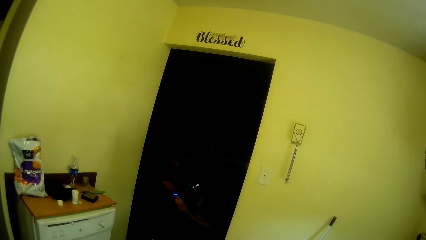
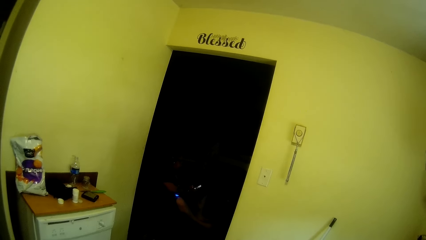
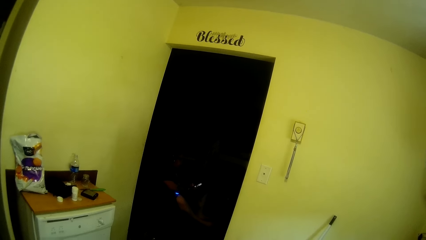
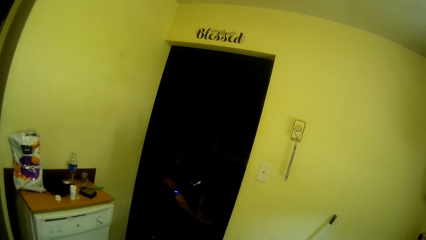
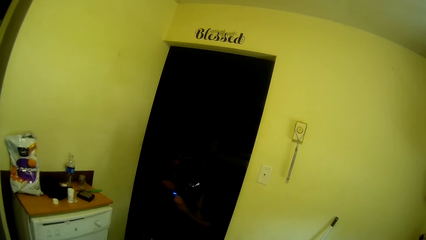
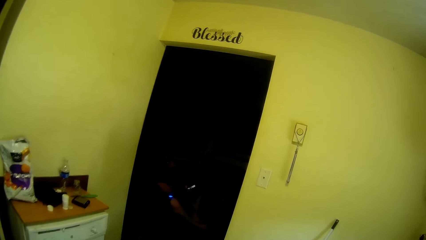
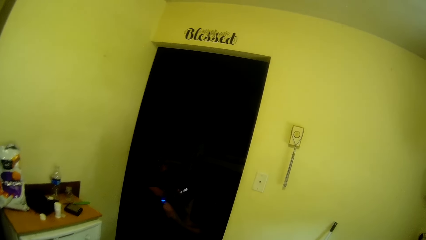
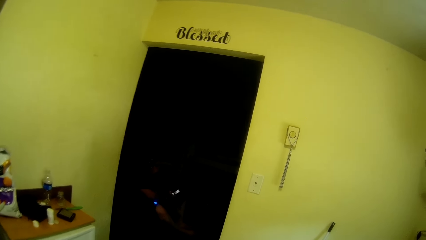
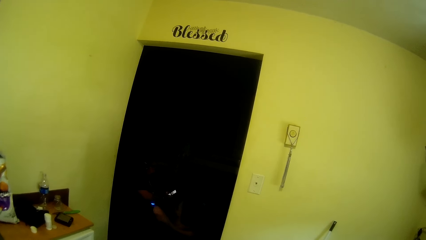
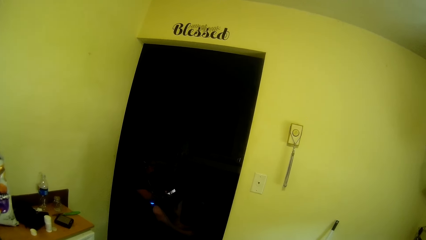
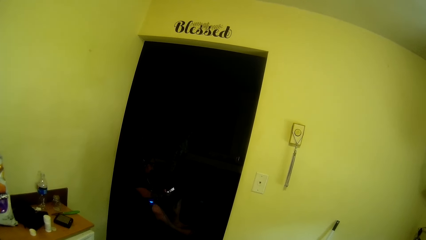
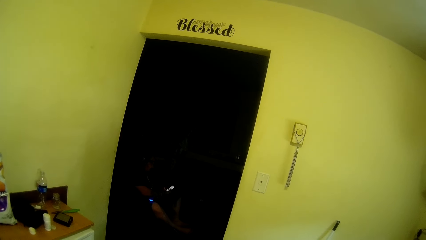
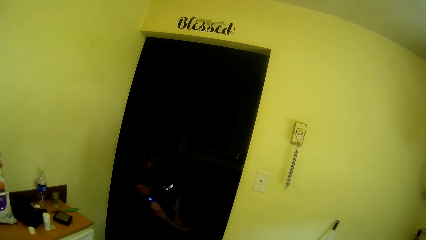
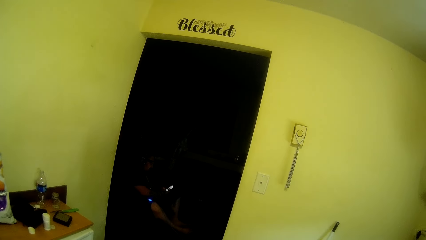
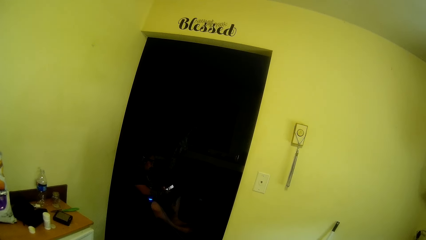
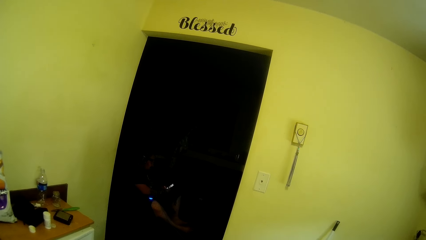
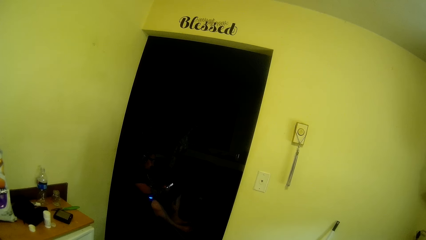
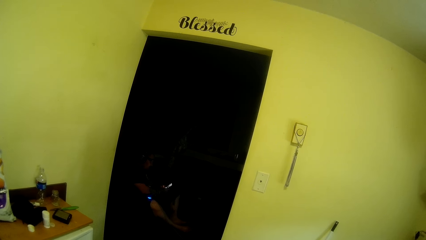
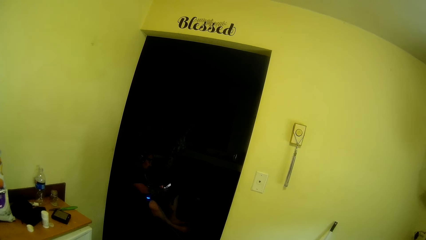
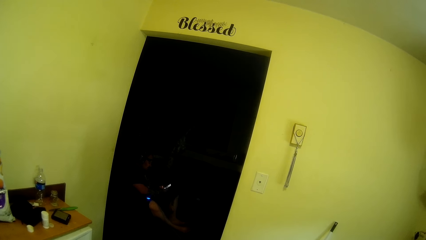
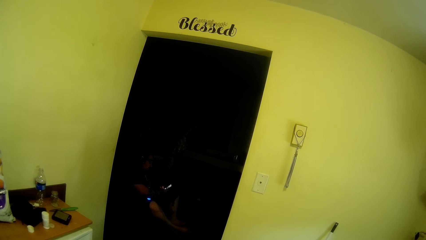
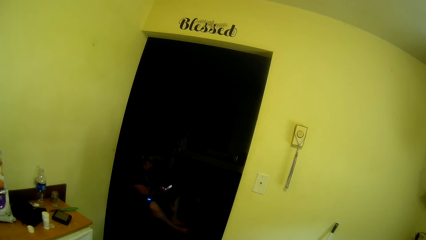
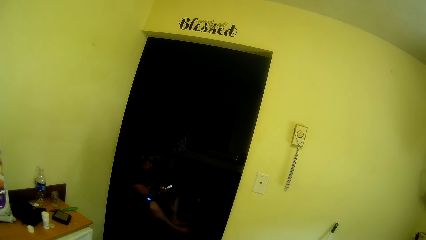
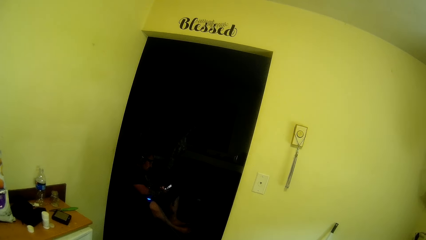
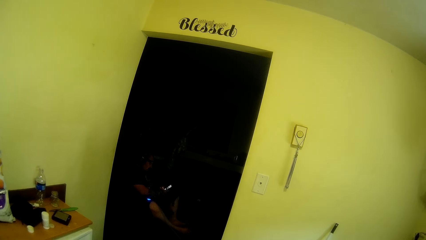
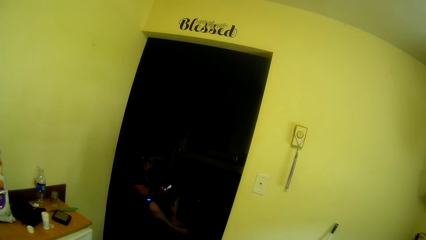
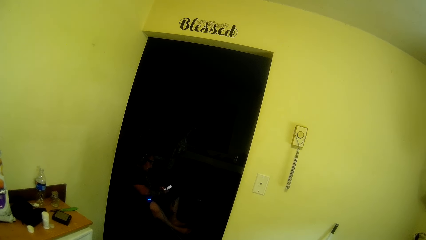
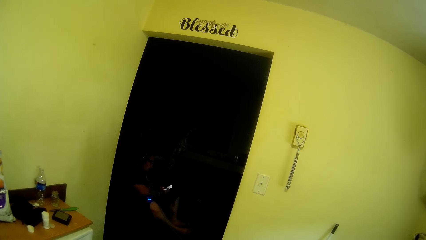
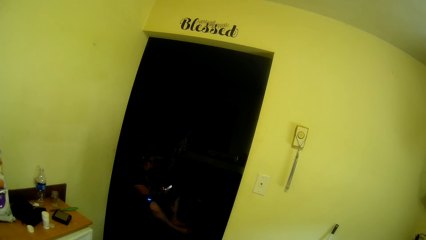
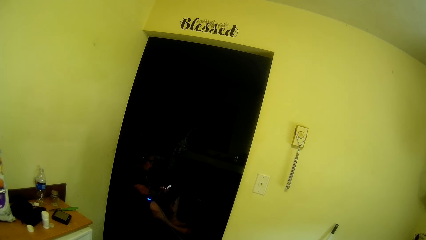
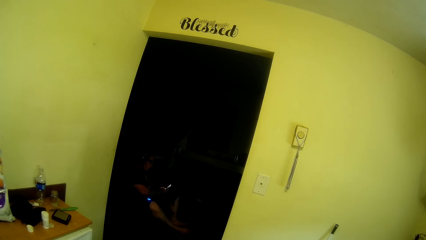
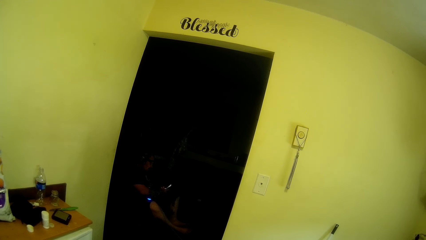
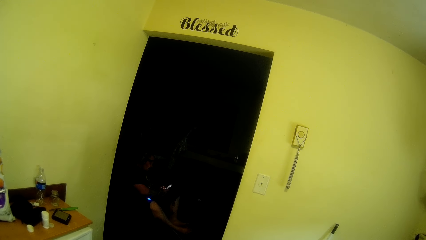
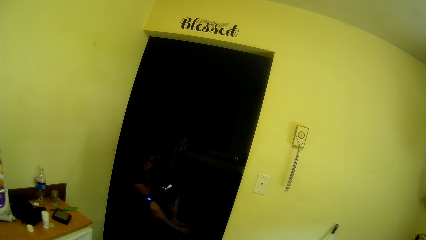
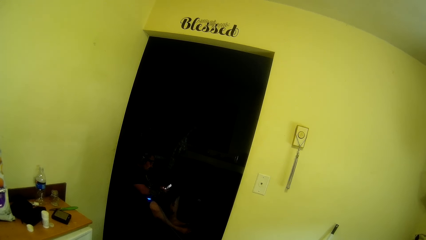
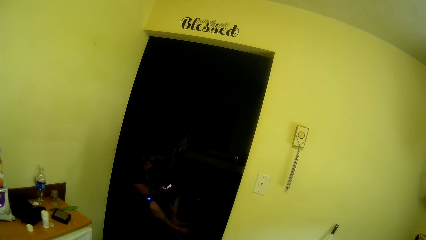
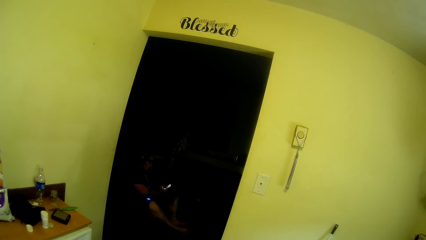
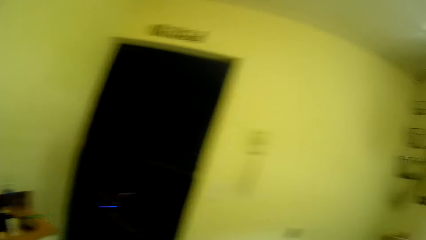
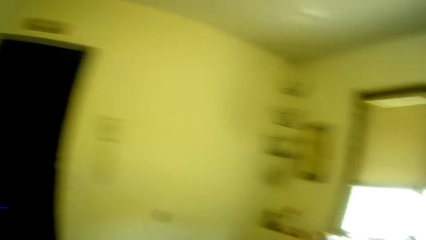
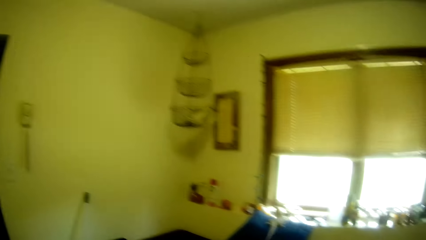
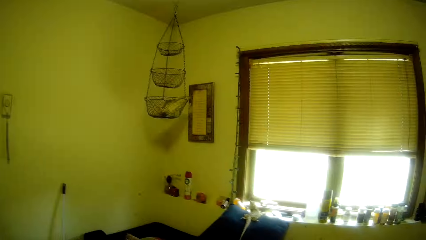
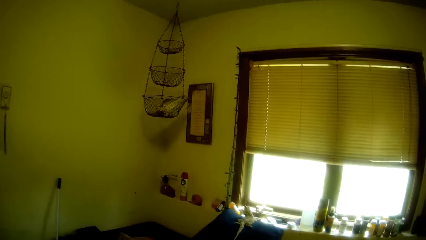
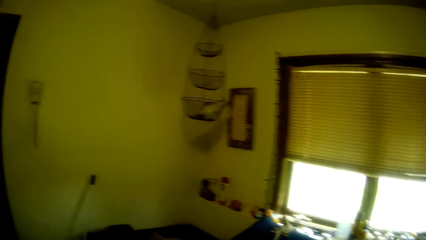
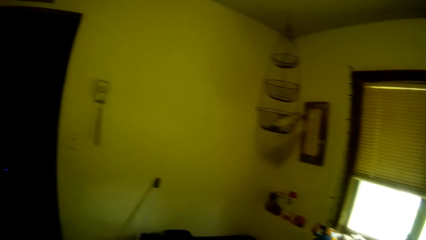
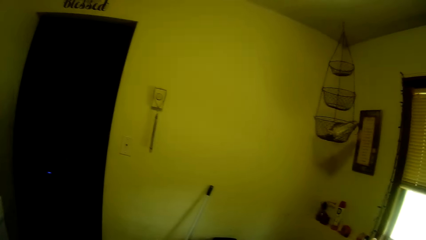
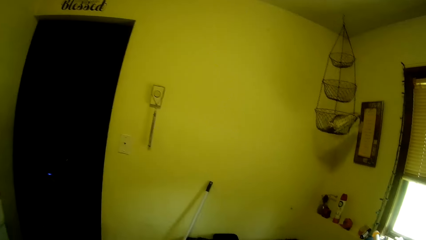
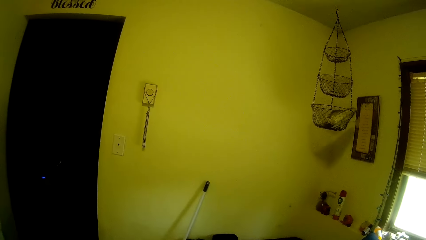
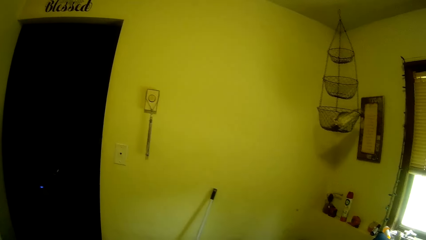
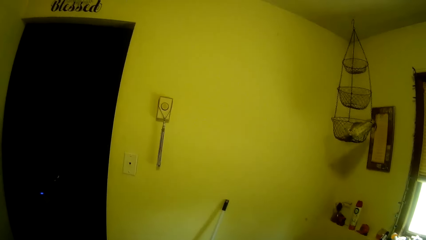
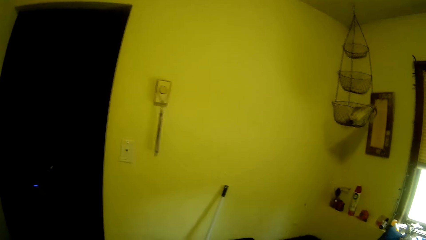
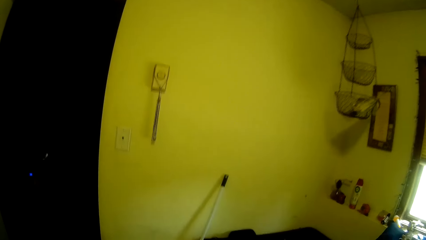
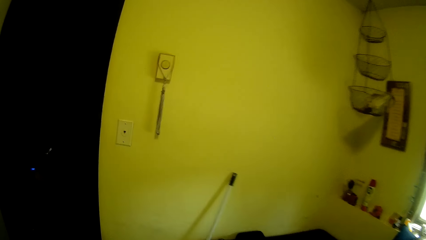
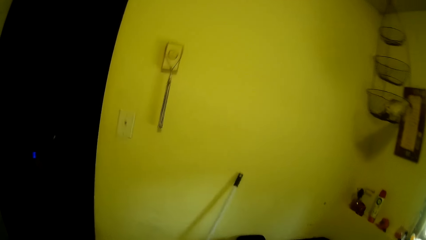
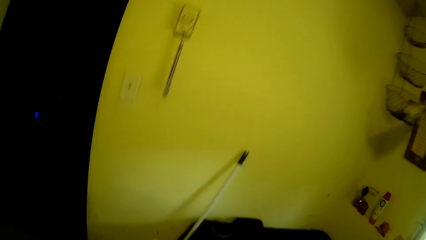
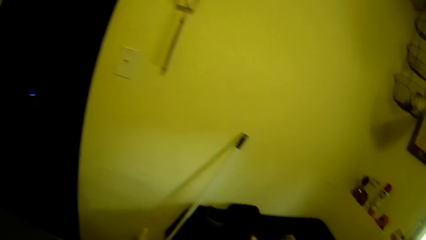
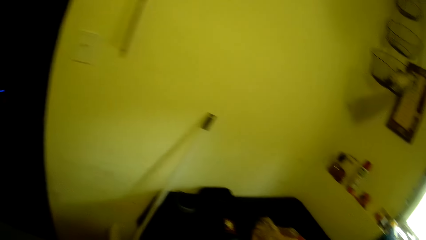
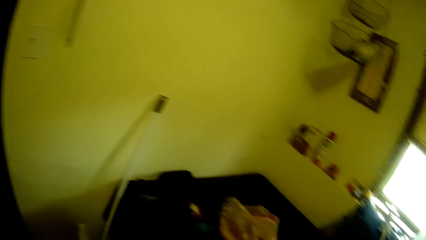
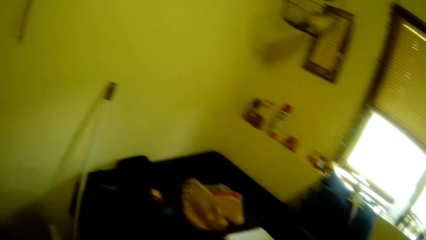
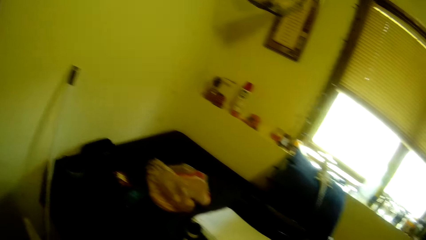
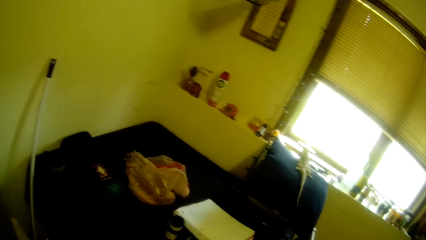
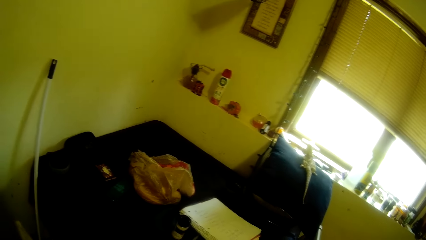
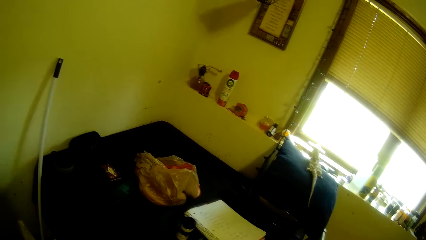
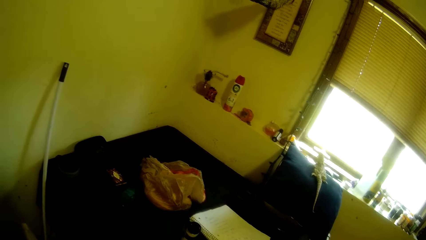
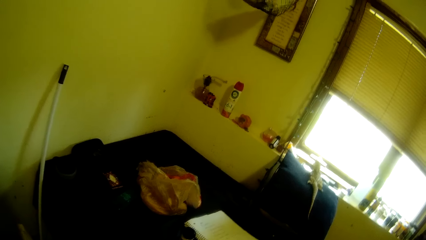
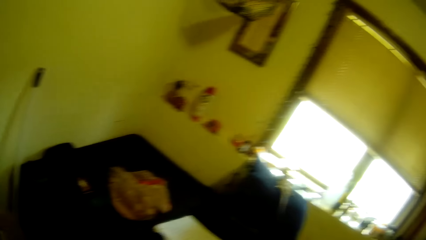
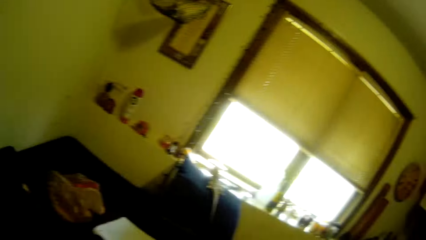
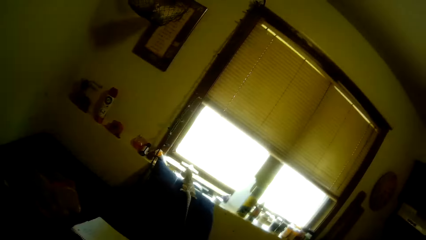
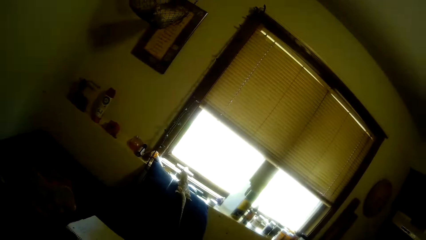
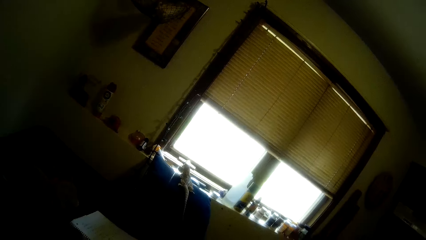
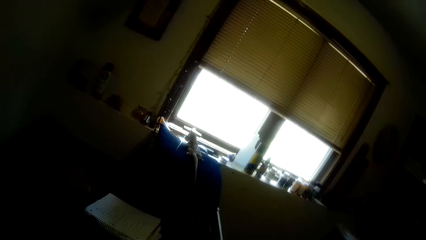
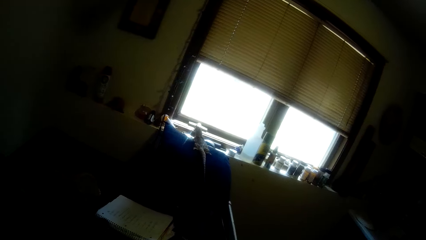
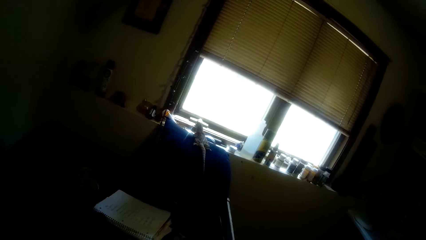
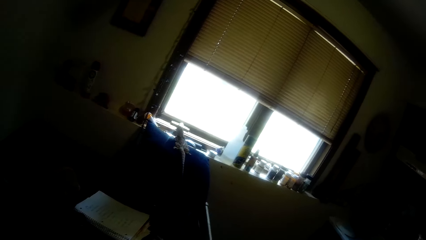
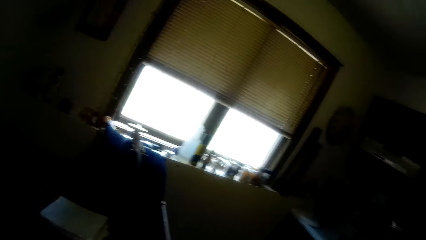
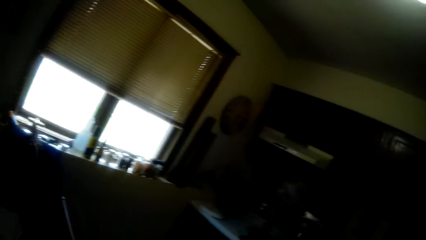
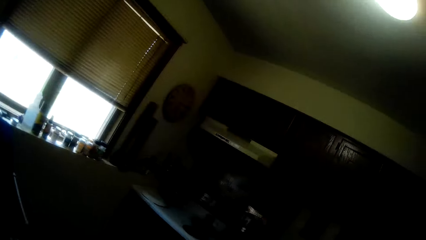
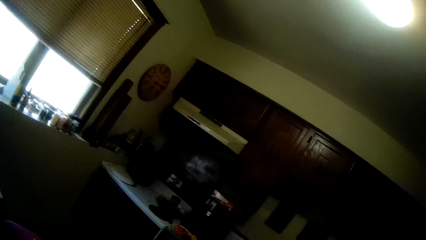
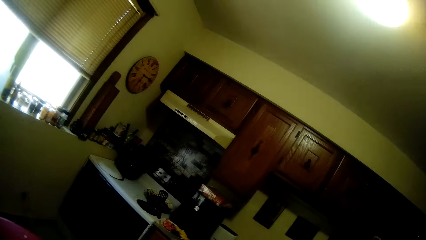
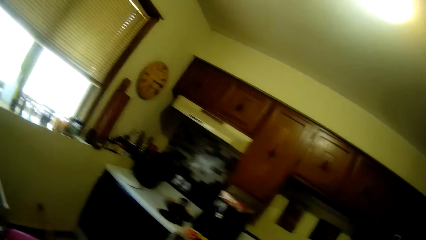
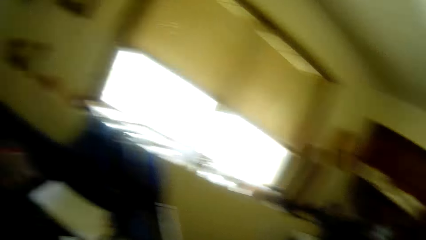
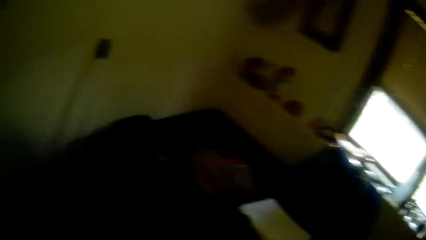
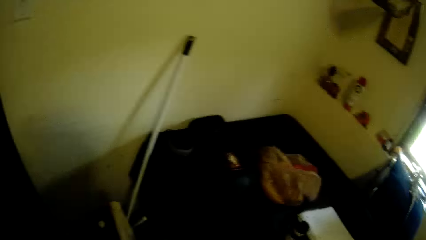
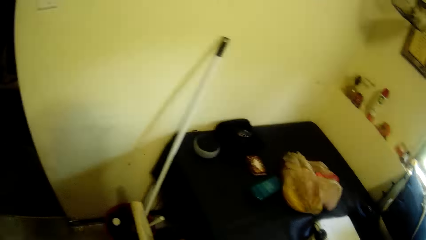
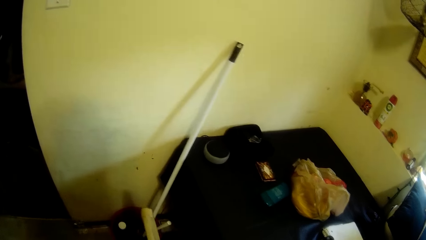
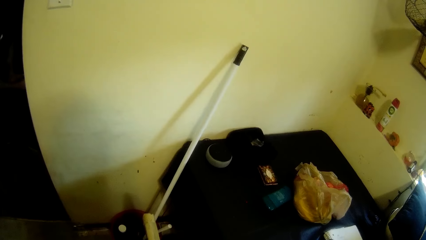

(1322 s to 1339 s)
The camera wearer looks at the window. They look at the door. They look at the window.
